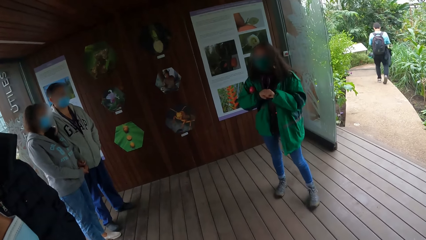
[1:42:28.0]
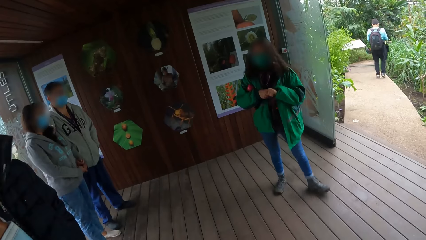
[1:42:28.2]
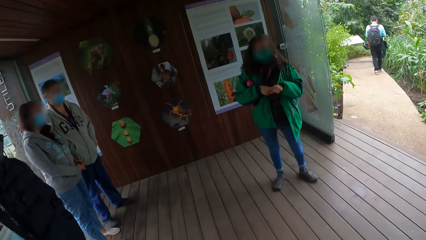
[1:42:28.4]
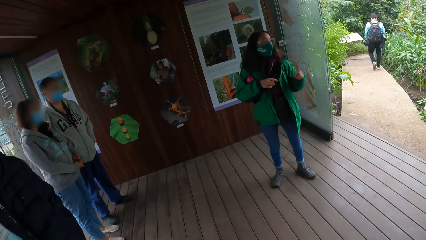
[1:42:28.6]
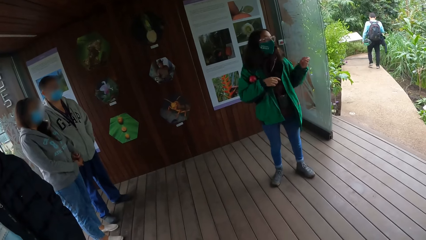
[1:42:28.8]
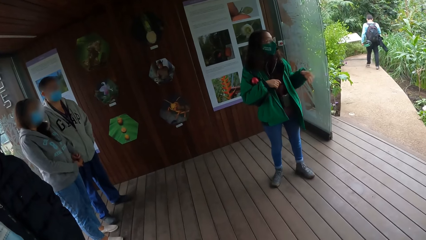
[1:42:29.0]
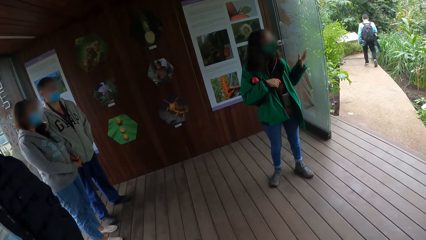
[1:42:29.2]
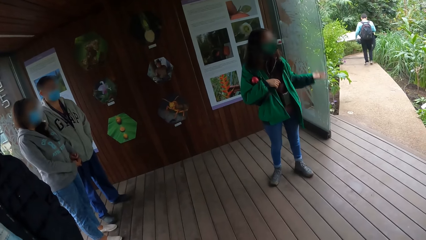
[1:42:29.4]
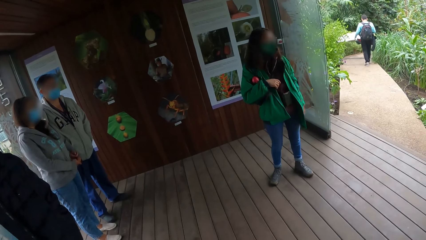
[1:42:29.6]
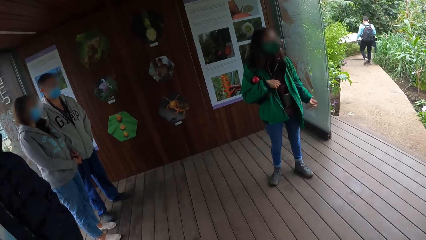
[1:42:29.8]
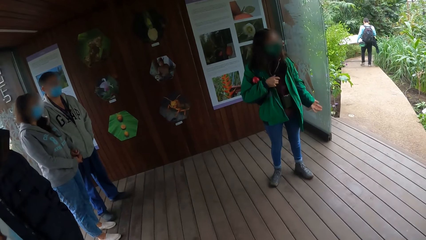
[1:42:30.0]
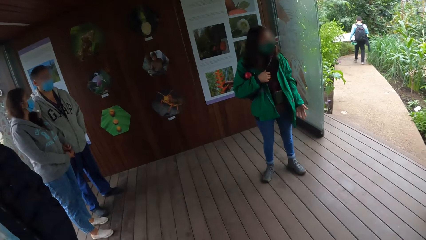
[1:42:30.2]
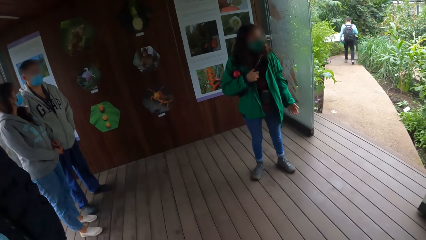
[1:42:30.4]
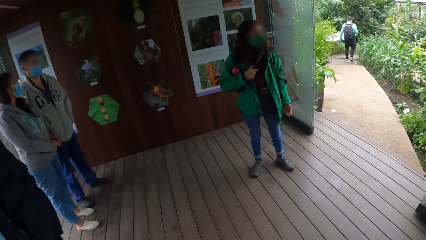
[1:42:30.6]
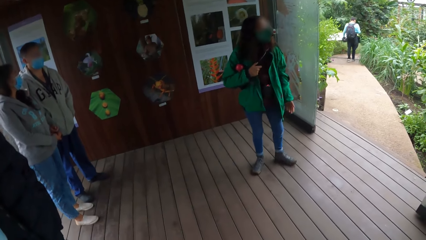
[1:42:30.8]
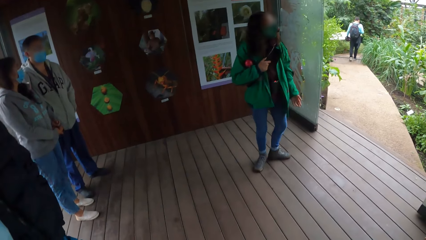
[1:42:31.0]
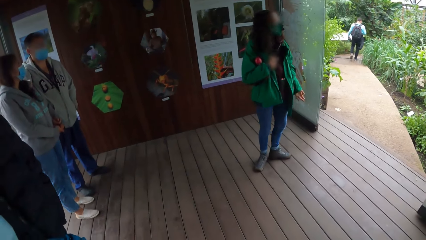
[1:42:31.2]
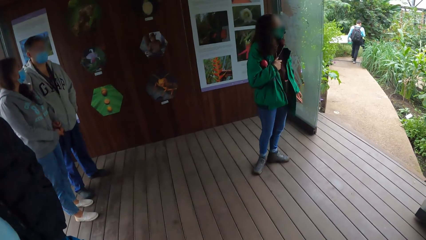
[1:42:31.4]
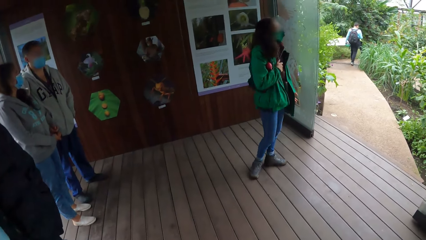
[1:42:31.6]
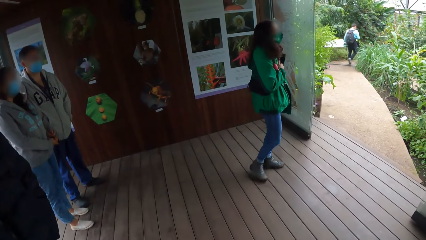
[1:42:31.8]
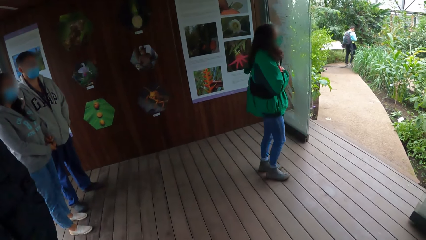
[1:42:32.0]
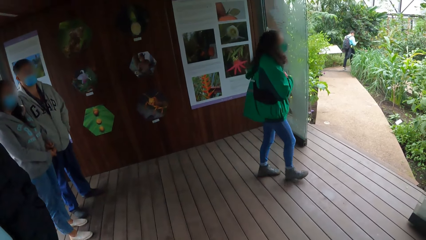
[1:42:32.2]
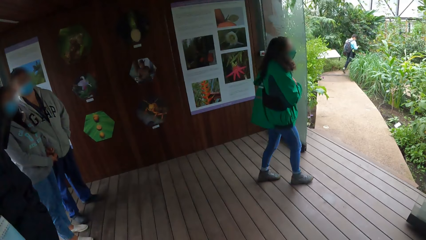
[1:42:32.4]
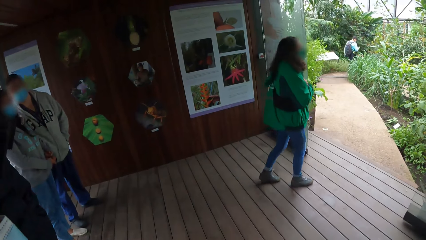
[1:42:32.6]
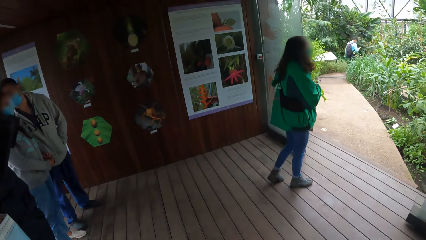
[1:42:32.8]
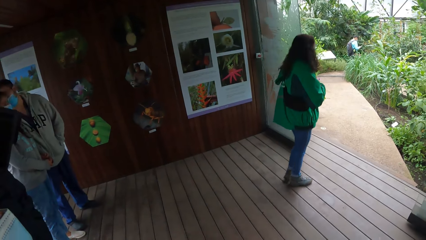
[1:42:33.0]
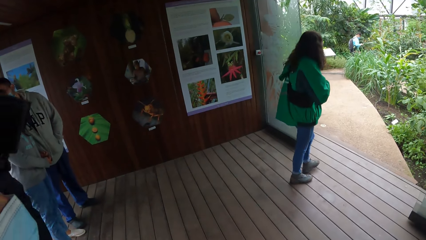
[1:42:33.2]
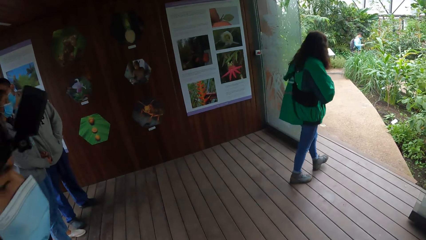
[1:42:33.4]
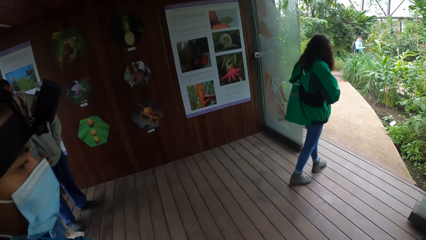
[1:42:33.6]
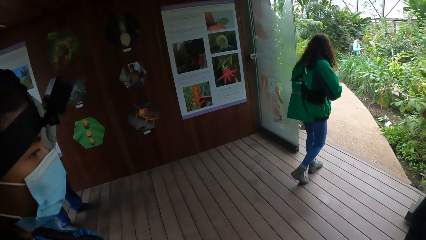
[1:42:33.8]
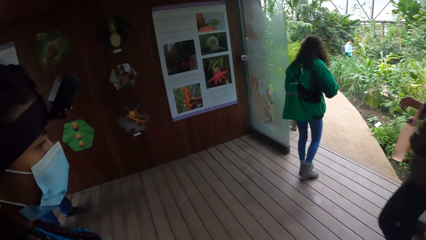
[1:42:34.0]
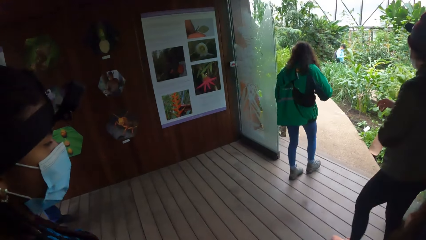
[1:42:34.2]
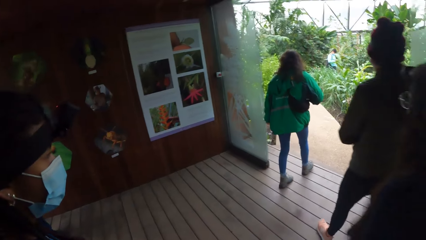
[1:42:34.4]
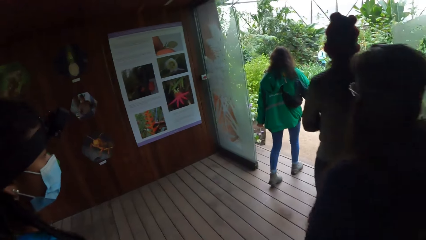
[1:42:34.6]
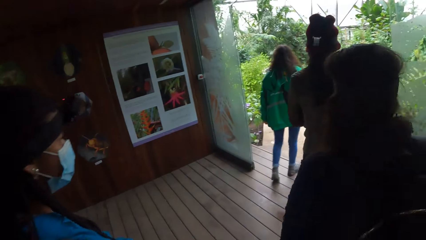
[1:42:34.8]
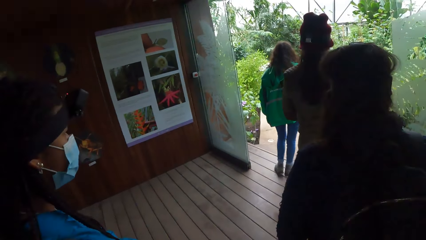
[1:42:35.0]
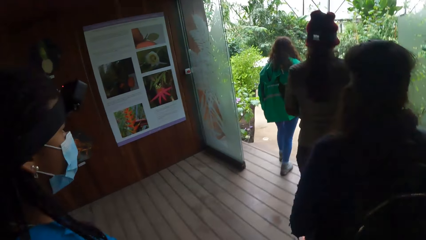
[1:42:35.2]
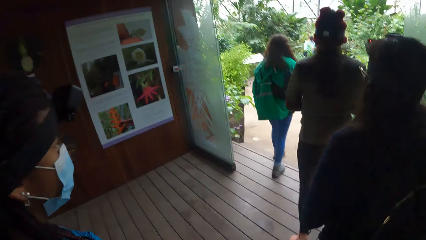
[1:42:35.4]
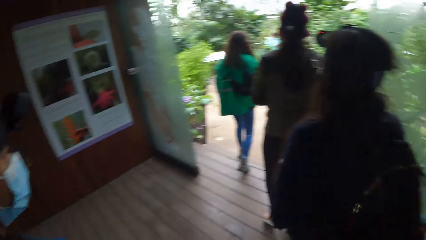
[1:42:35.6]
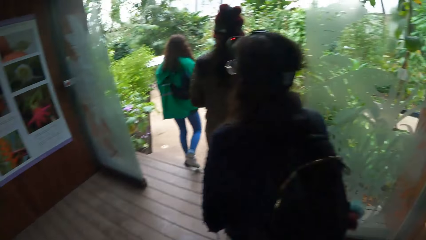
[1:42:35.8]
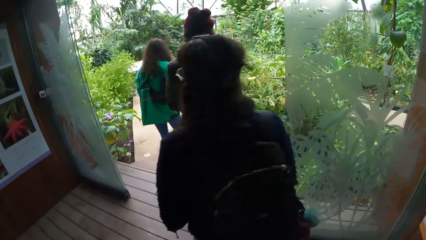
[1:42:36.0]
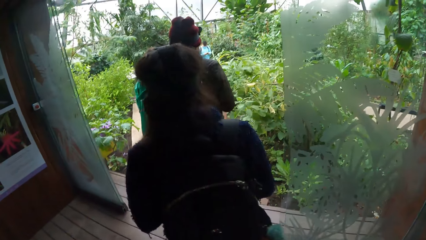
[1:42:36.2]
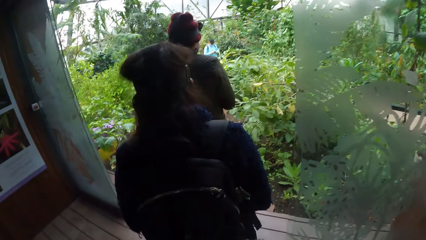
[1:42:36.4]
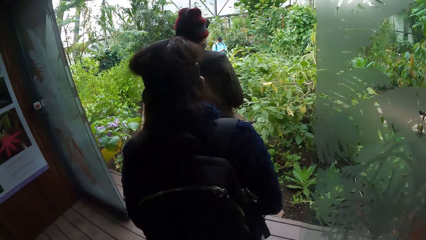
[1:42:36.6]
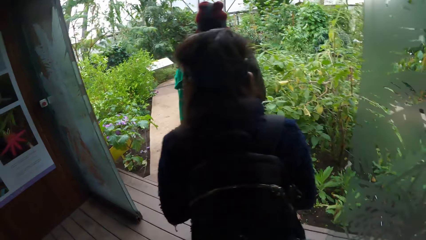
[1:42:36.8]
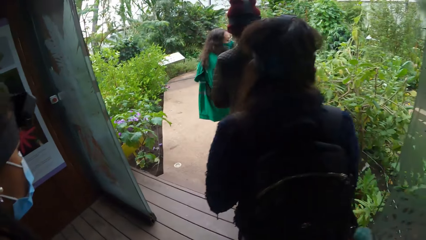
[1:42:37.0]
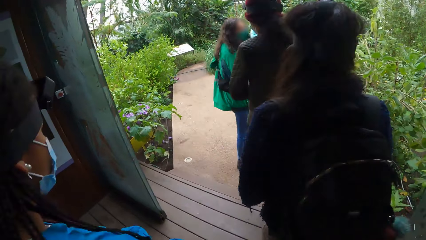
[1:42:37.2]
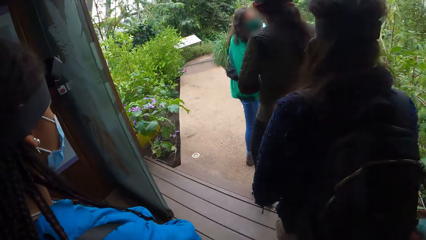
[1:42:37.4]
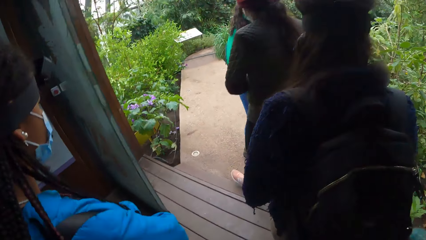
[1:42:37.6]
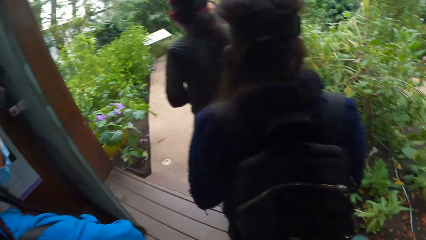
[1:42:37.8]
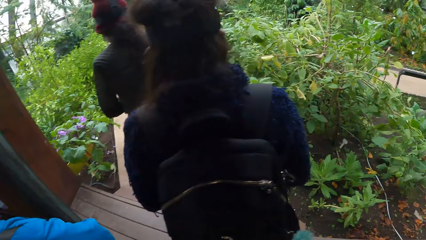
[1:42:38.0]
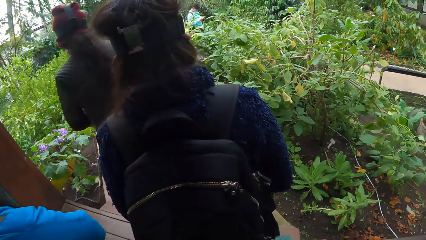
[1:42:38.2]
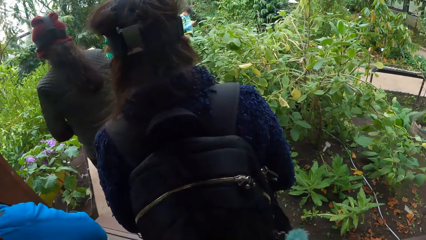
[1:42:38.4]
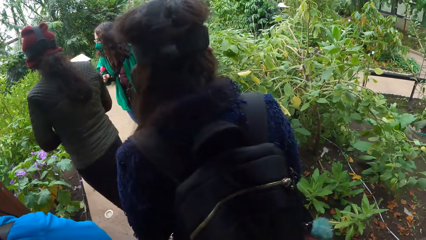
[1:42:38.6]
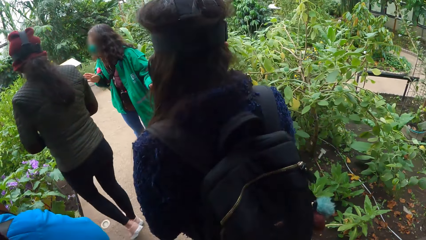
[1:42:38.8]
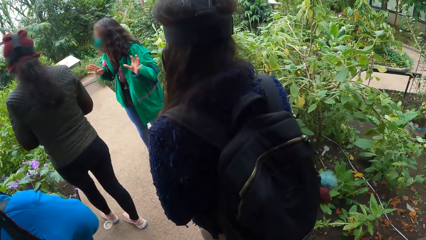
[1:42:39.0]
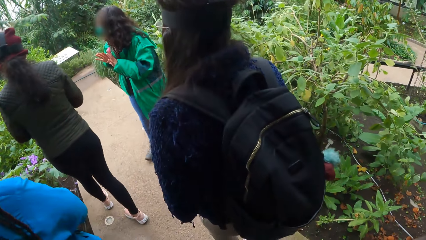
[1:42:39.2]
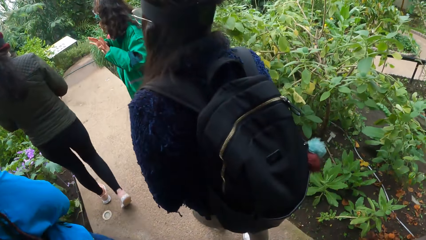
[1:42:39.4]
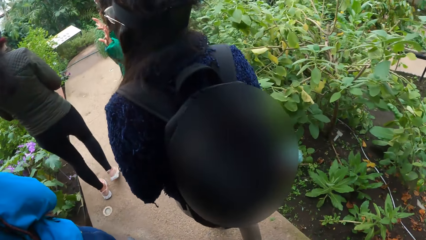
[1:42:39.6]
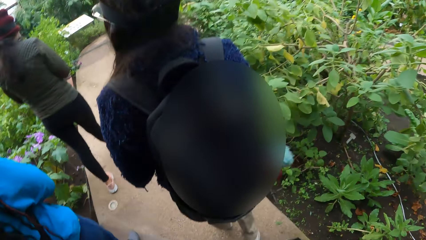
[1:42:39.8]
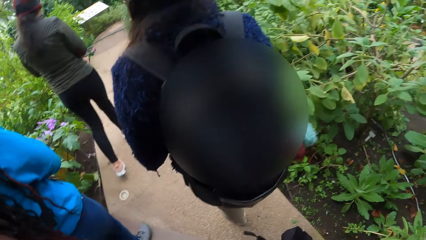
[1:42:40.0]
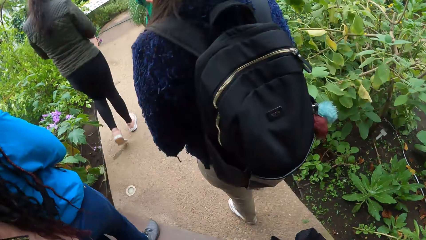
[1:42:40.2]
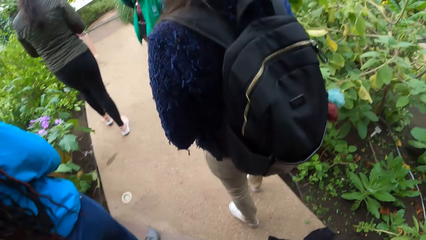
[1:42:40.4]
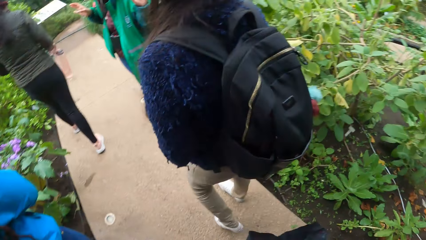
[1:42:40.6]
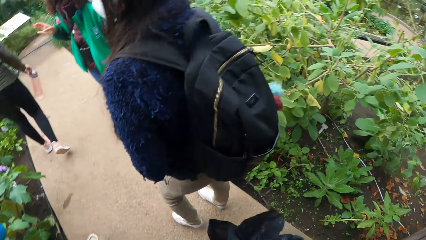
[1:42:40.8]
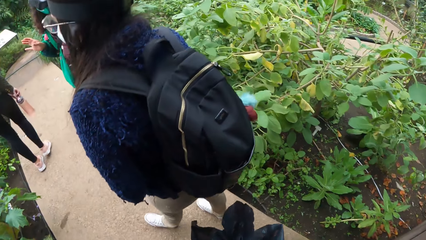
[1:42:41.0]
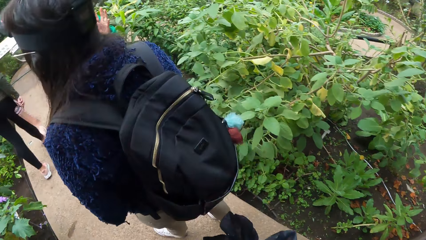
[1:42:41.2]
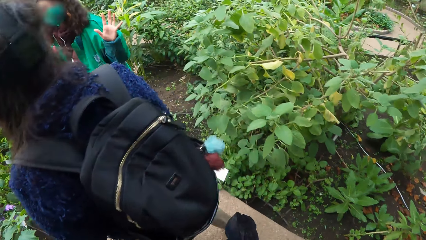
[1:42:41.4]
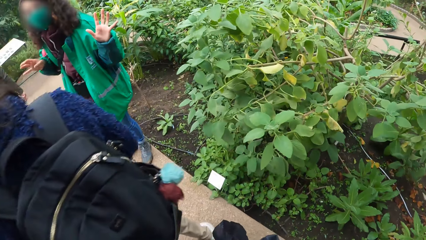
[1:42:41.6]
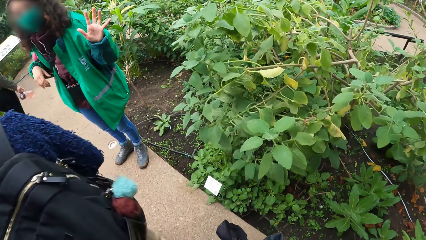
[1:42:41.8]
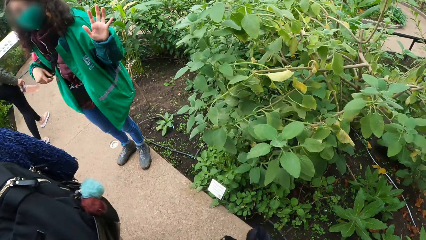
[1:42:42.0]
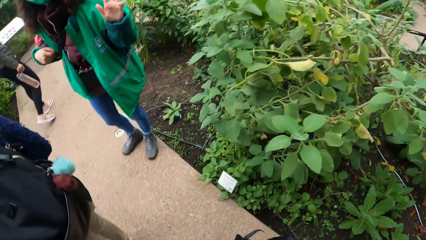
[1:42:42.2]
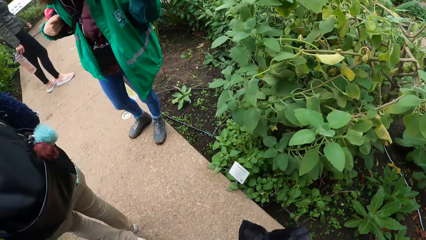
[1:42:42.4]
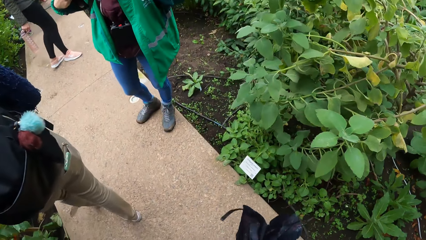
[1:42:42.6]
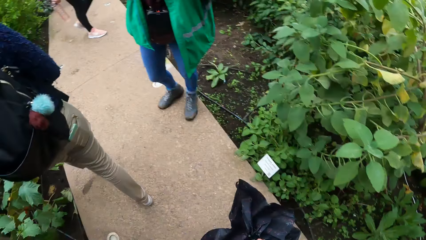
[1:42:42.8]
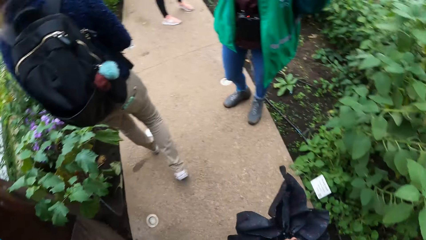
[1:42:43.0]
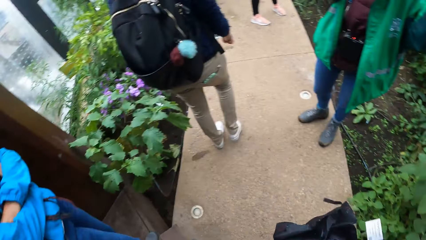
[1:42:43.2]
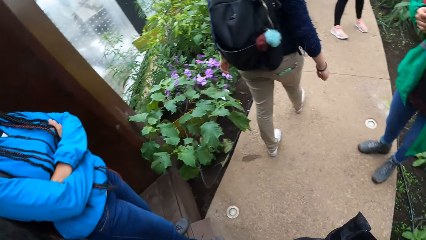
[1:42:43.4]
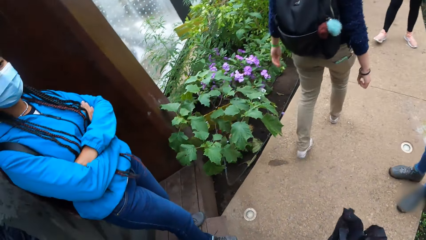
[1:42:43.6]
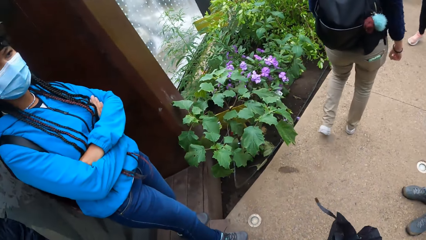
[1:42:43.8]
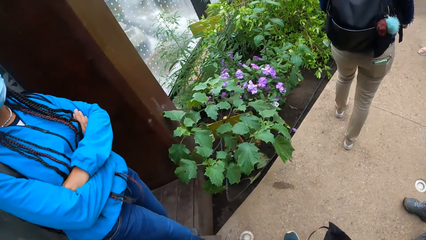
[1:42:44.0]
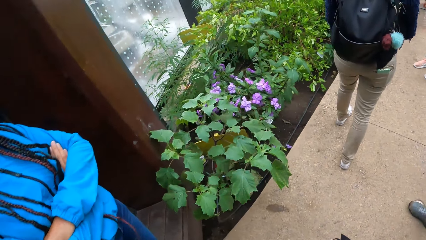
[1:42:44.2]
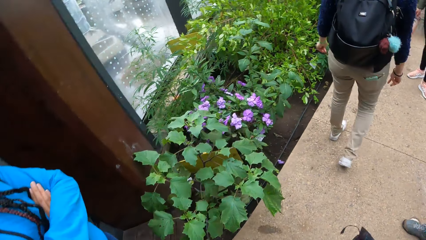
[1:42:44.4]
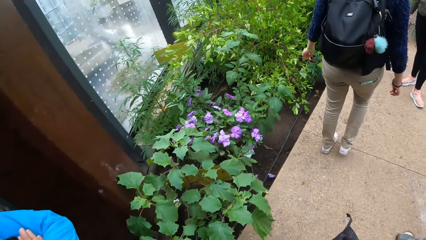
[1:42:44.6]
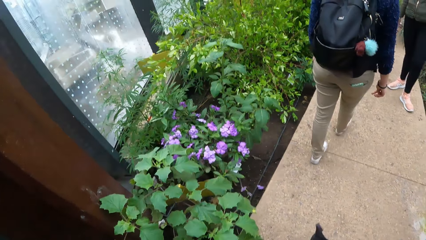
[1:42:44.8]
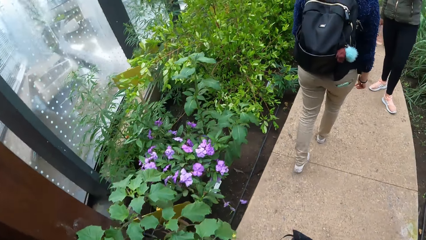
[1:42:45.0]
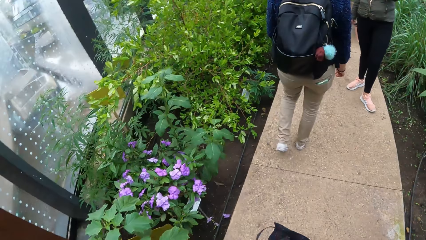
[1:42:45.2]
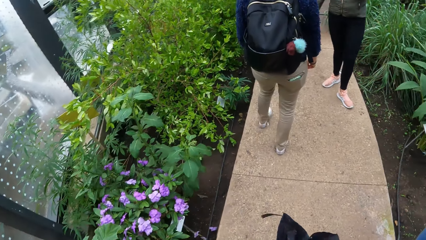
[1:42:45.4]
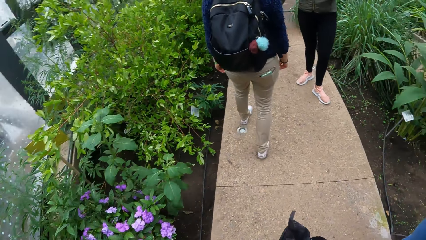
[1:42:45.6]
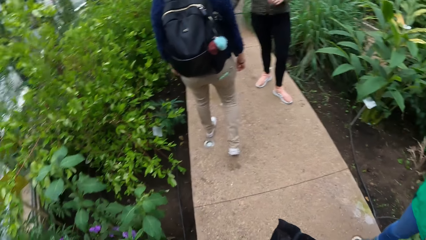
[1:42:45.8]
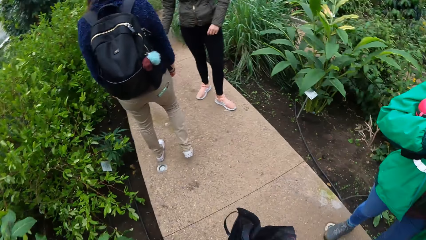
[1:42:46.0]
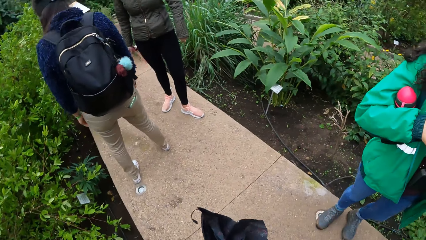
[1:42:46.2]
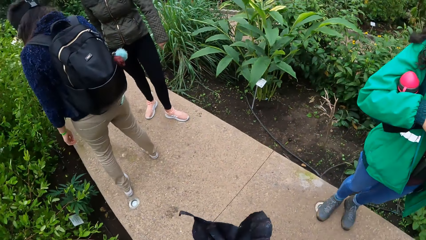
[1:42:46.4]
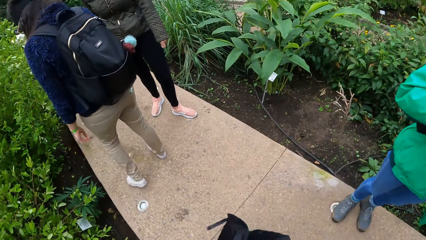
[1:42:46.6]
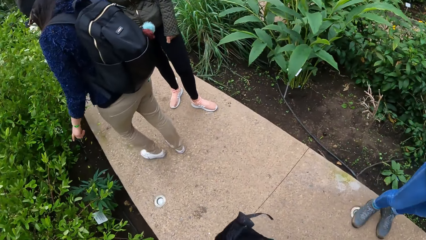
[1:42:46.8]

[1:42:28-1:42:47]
The instructor walks in the park. The camera wearer walks in the park.
